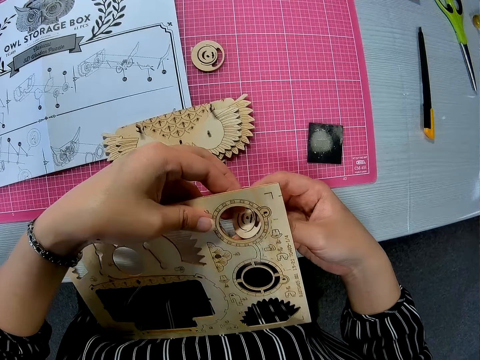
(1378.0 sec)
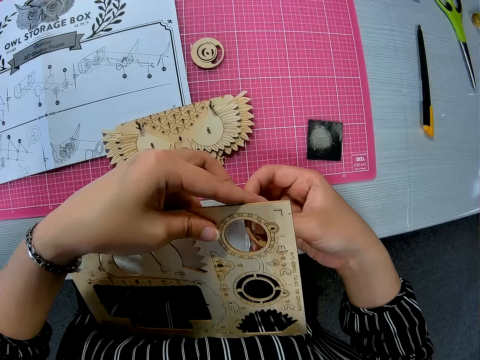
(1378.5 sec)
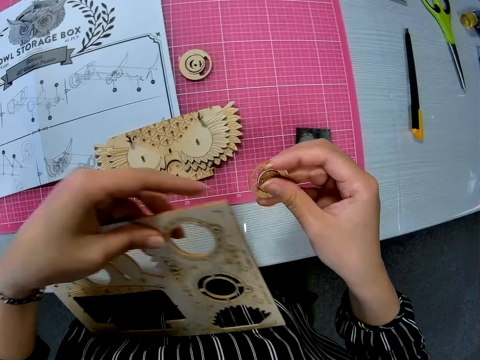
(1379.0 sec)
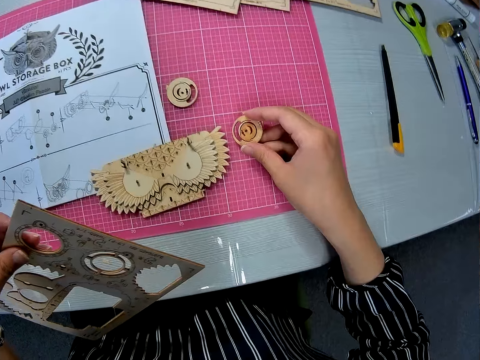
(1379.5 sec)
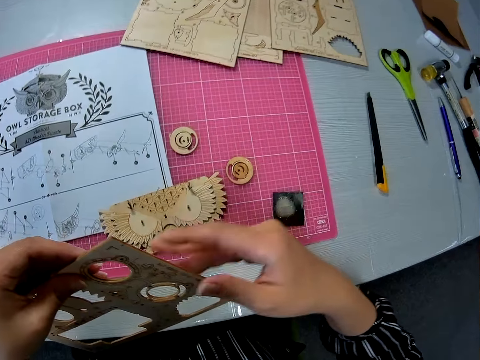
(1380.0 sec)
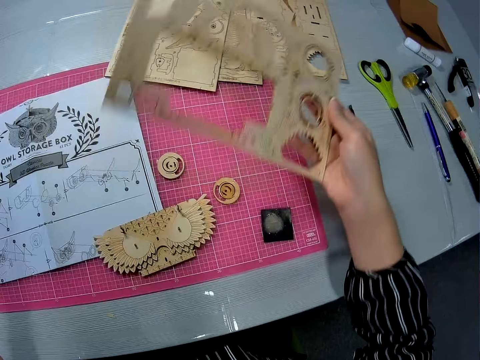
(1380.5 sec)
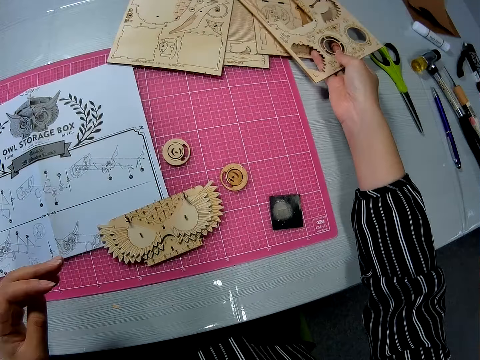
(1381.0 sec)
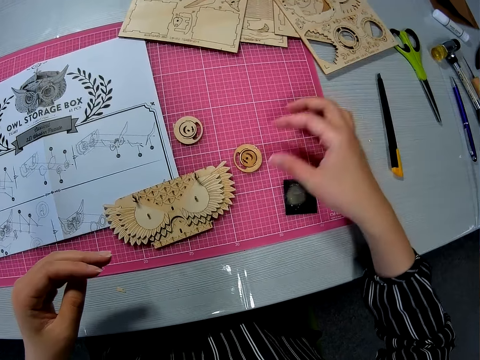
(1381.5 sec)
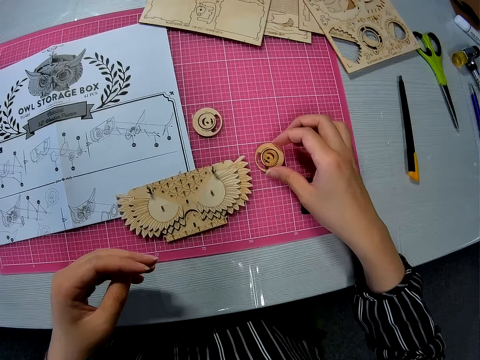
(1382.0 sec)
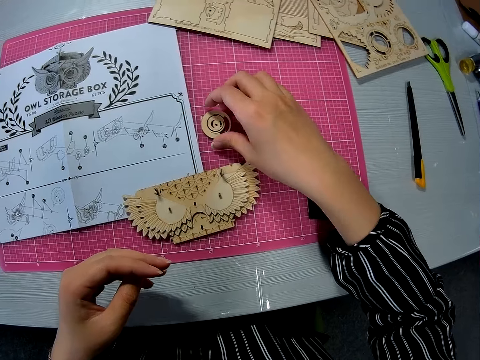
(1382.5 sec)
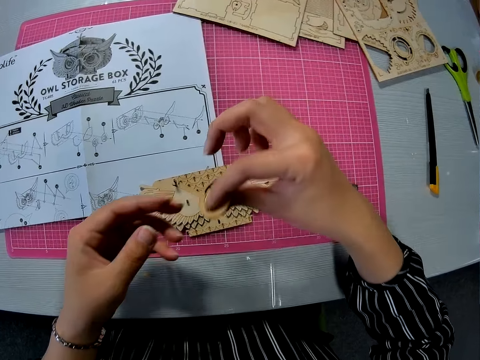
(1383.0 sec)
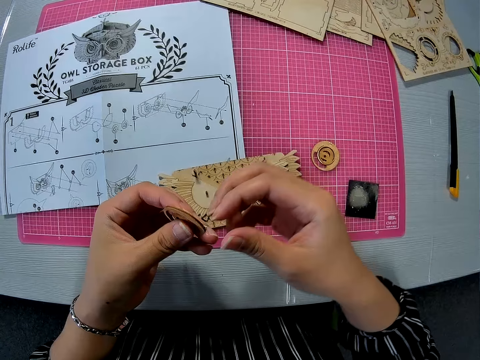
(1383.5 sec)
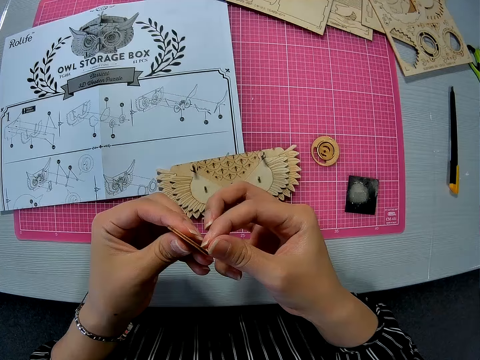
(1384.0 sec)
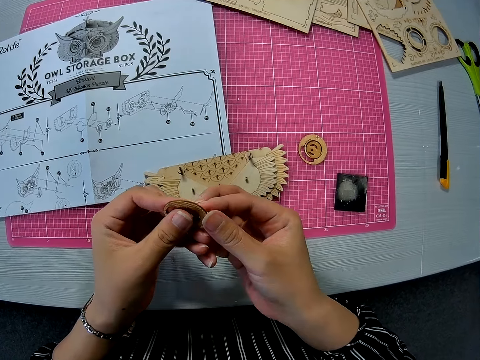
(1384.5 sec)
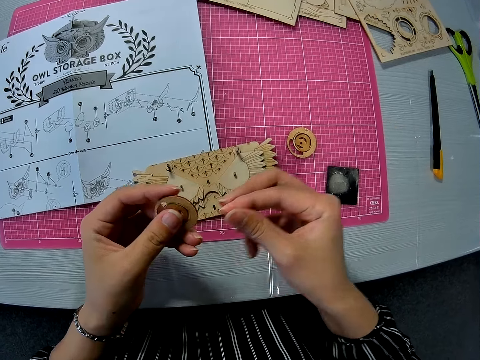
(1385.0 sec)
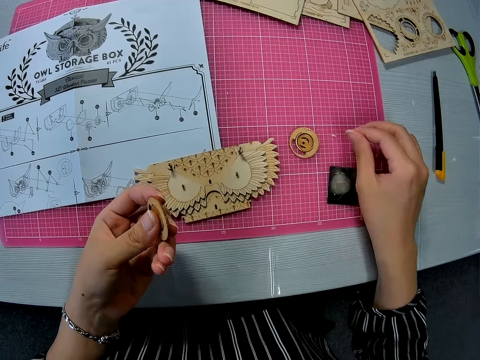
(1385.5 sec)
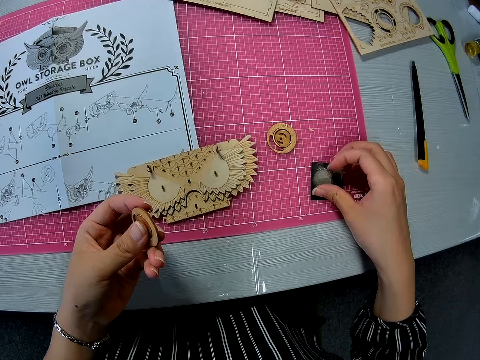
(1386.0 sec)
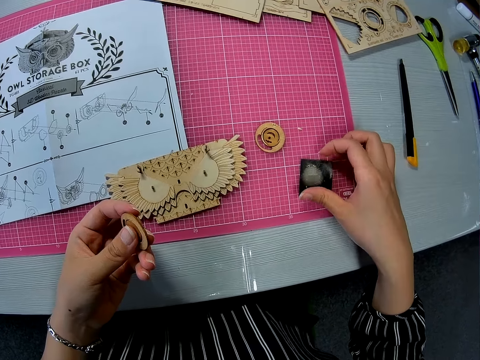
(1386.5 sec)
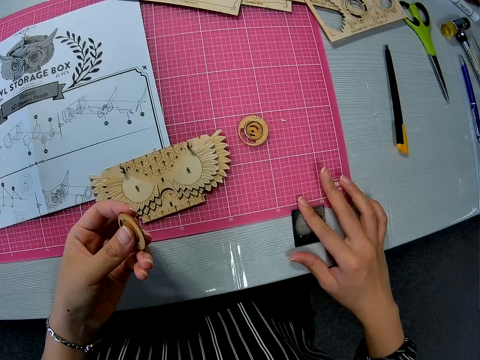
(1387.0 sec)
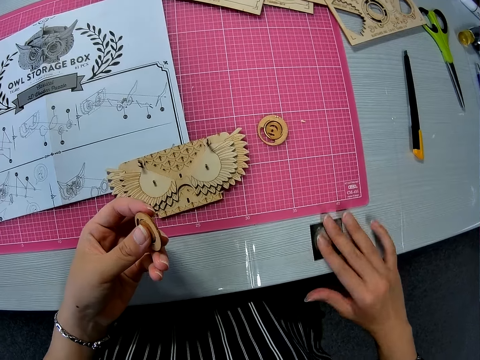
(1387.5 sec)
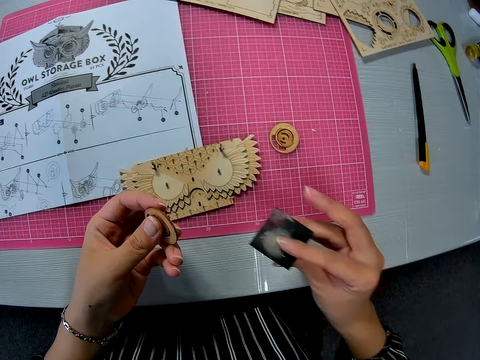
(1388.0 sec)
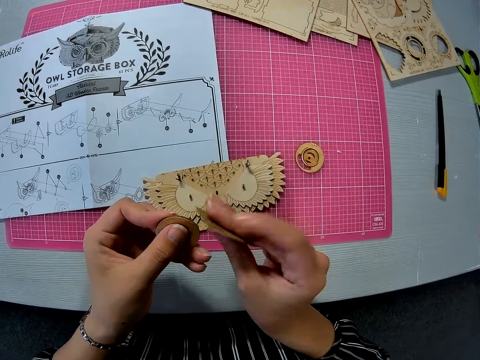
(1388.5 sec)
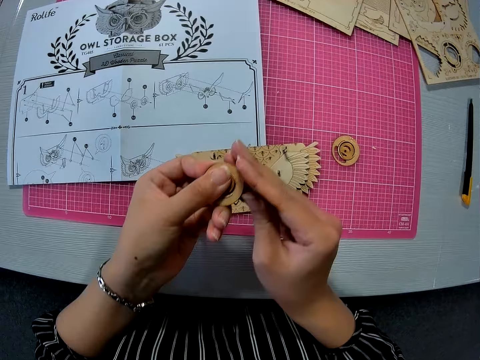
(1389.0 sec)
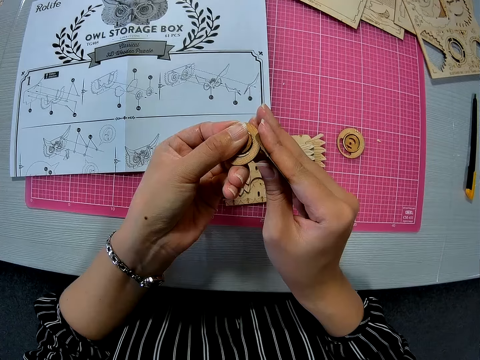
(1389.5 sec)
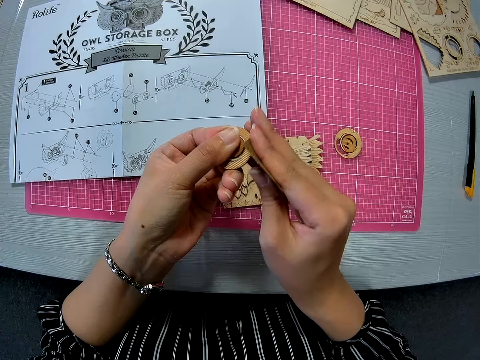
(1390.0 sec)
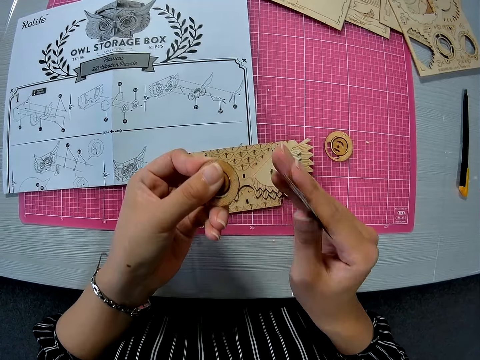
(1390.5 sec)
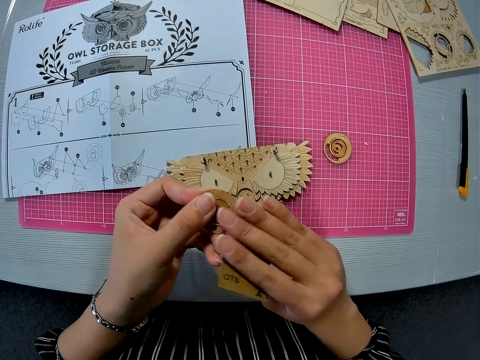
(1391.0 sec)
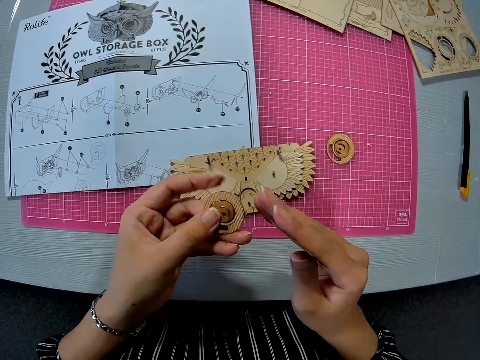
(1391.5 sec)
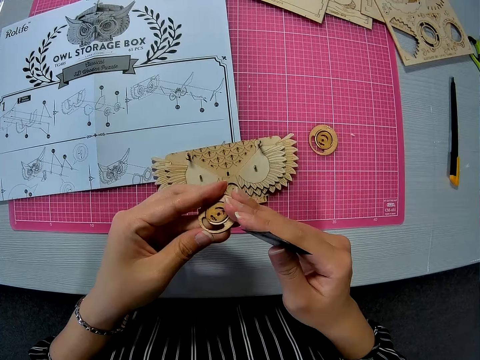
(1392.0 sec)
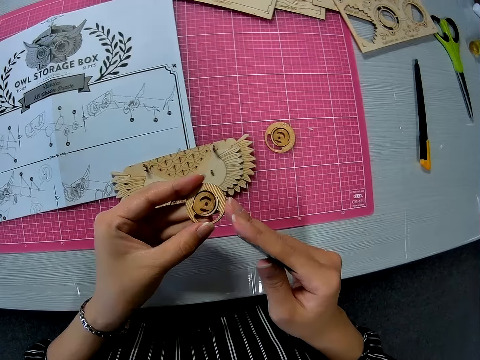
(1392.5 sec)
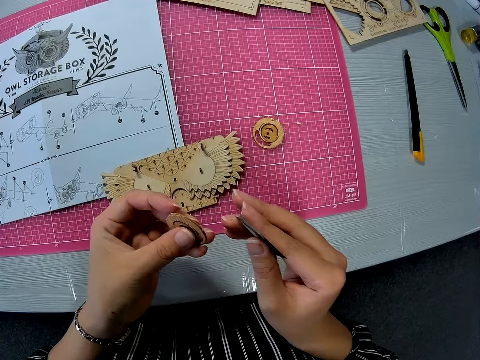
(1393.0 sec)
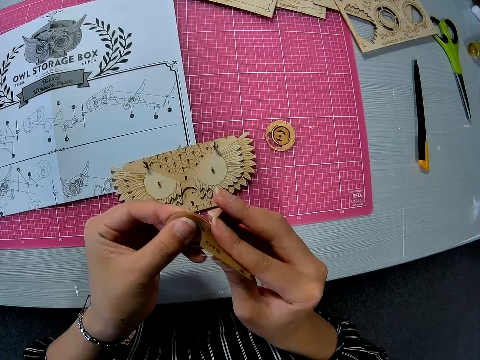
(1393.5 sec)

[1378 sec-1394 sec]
The camera wearer places the cut-out wooden craft or piece of paperboard on a sheet on the table. She places the wooden craft on the table. She touches the cut-out wooden craft with her right hand. She touches the cut-out wooden craft with both hands. She picks up the piece of paperboard from the table. She stares at the piece of paperboard. She picks up a sandpaper from the table. She sandpapers the cut-out wooden craft.

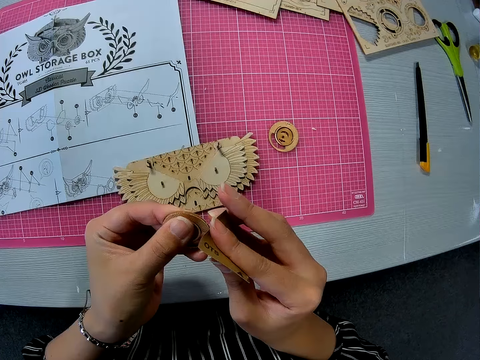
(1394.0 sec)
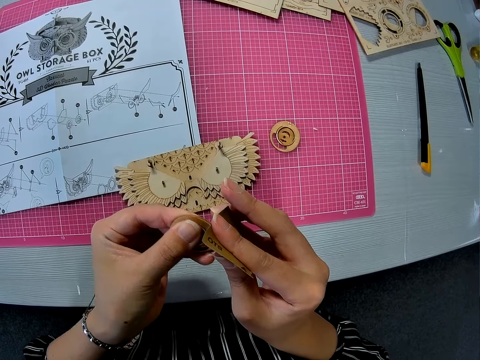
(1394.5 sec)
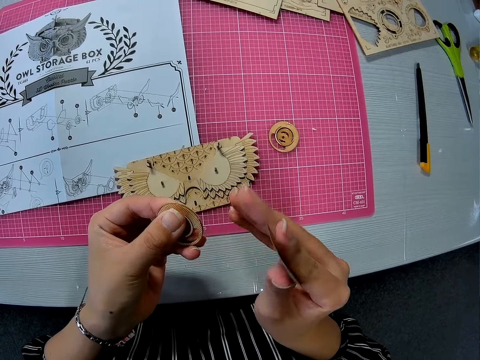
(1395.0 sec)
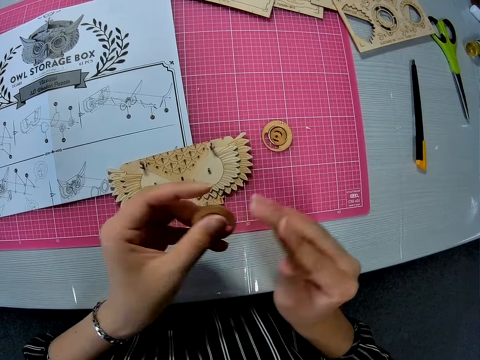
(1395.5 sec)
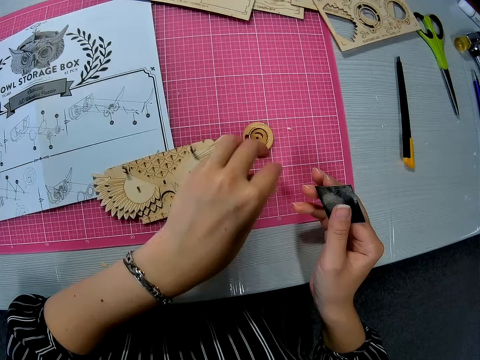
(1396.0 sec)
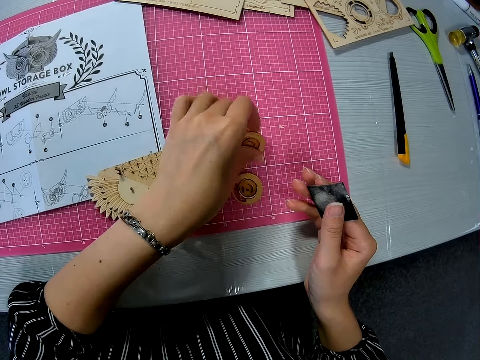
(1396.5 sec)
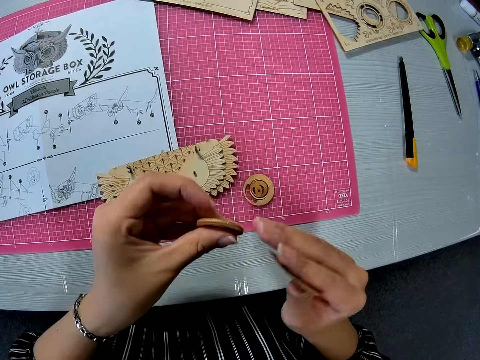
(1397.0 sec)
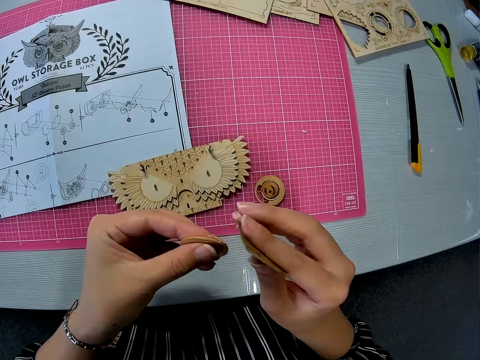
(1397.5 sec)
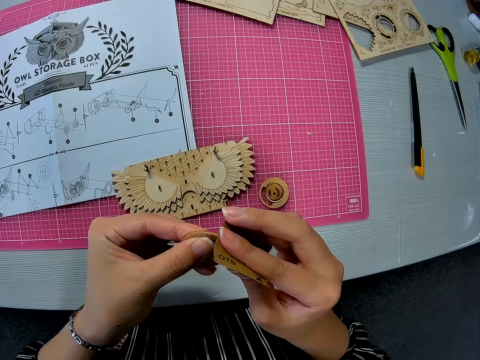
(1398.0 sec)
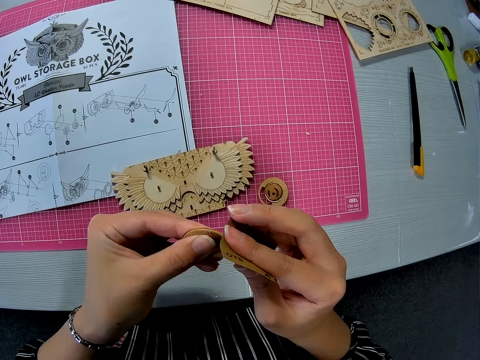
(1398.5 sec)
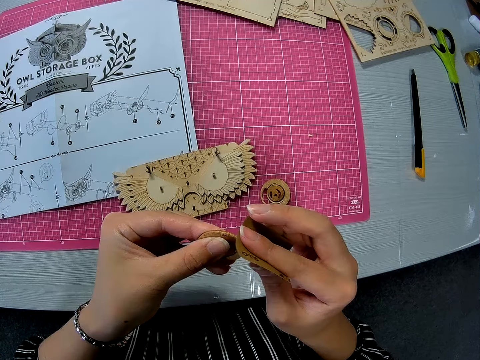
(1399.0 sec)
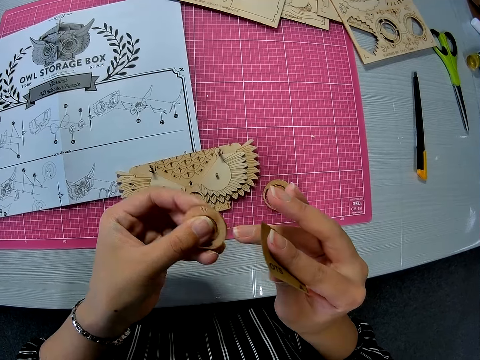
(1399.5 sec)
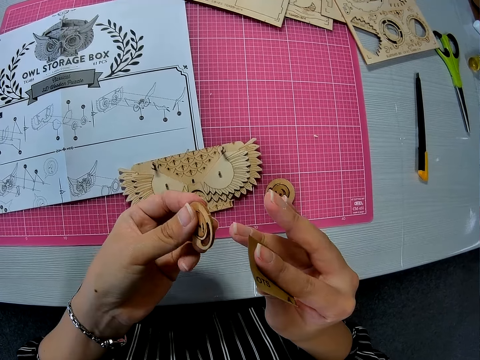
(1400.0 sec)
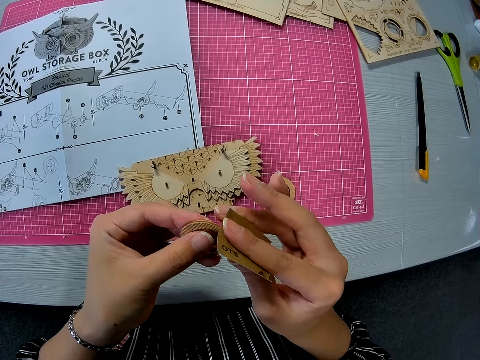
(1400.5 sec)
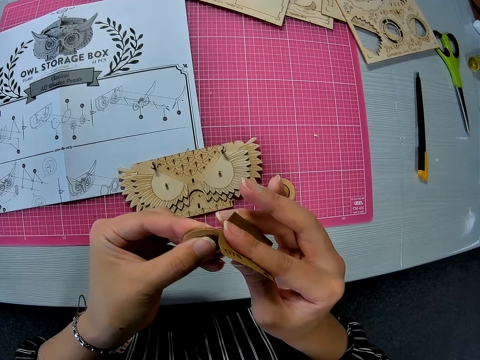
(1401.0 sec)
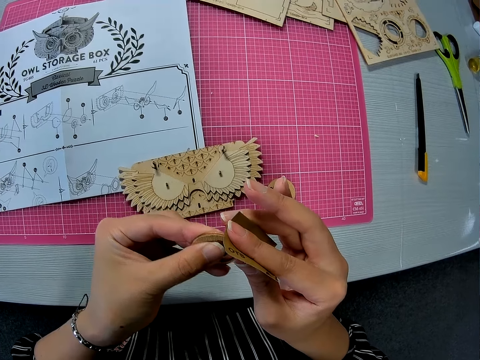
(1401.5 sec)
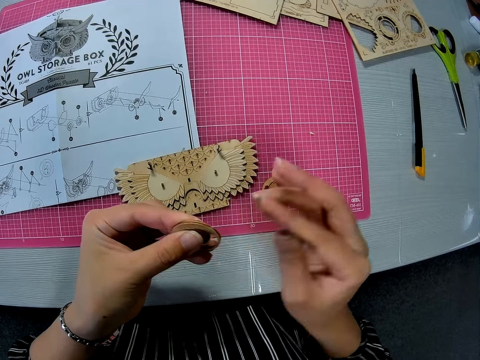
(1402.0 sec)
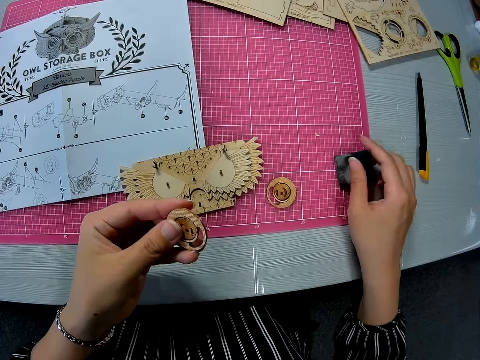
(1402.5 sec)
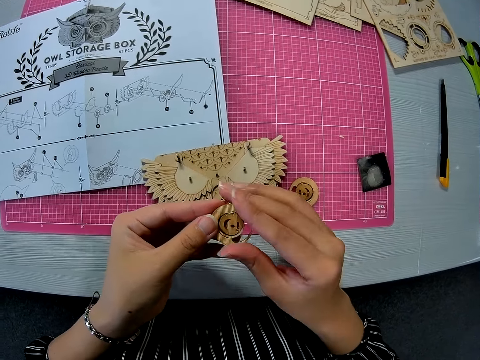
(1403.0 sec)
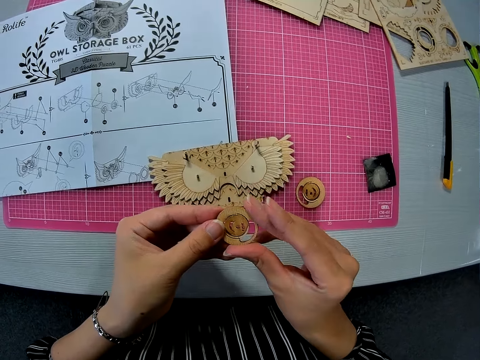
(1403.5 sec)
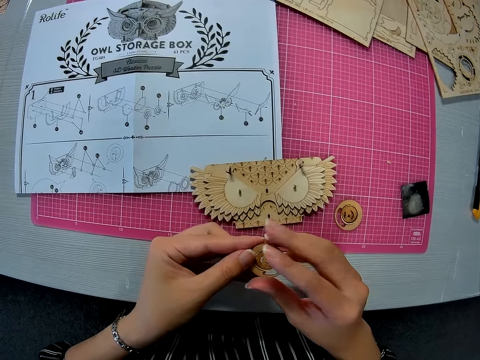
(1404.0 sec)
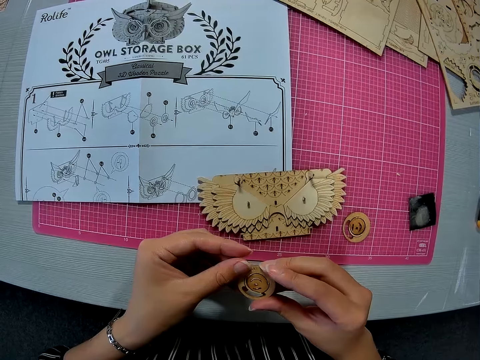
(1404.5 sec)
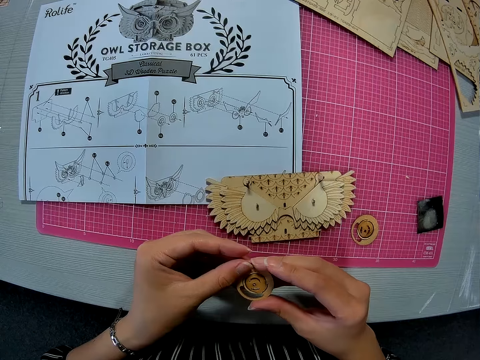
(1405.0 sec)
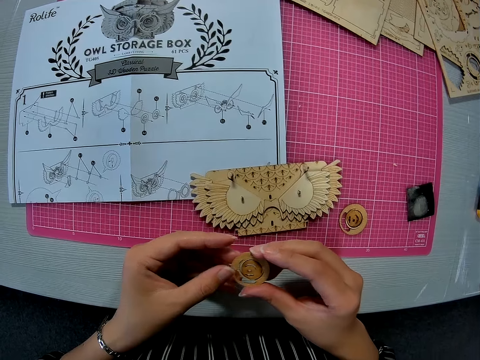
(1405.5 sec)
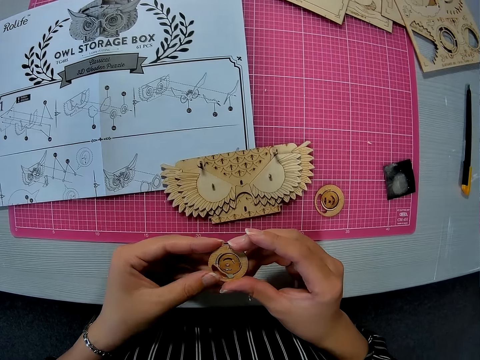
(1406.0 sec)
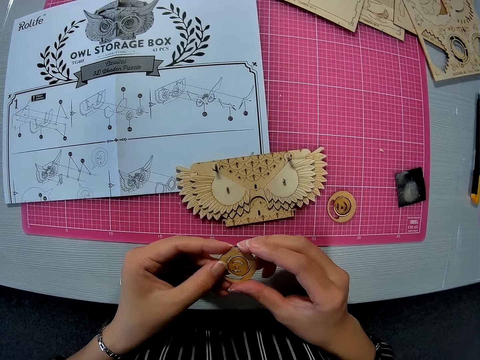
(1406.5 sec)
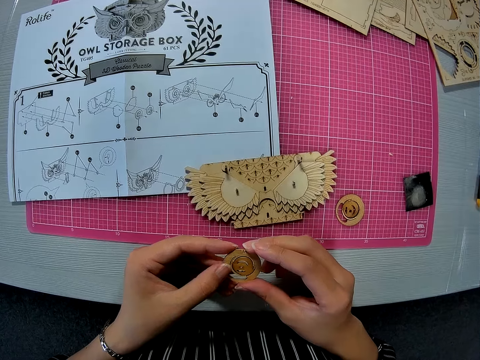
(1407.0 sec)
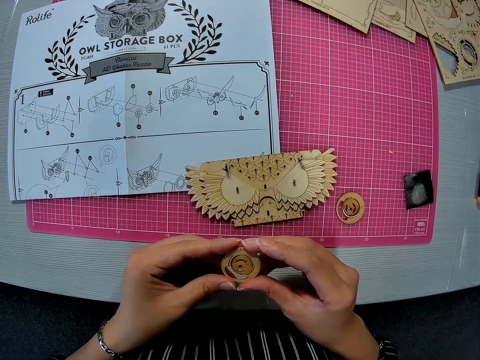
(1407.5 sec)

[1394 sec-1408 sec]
The camera wearer drops the cut-out wooden craft on the sheet. They pick up the second cut-out wooden craft or piece of paperboard from the sheet. They sandpaper the second cut-out wooden craft. They drop the sandpaper on the sheet. They touch the second cut-out wooden craft with both hands. They rub the piece of paperboard with the fingers.
